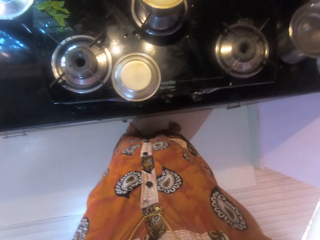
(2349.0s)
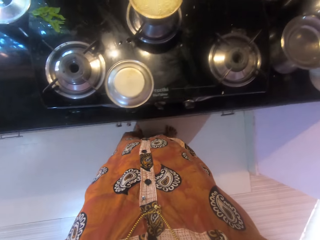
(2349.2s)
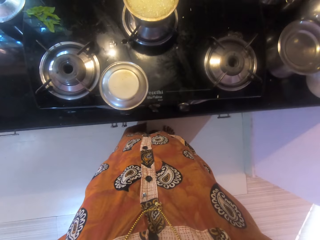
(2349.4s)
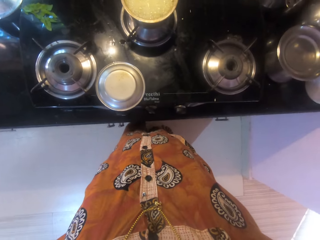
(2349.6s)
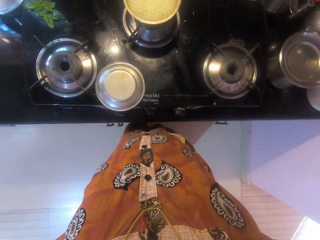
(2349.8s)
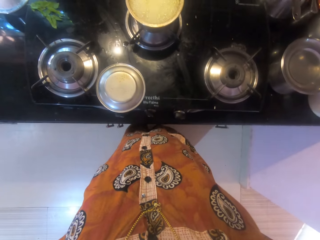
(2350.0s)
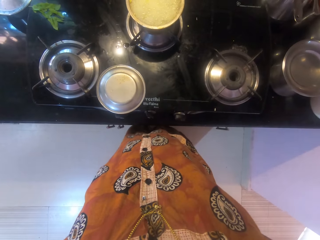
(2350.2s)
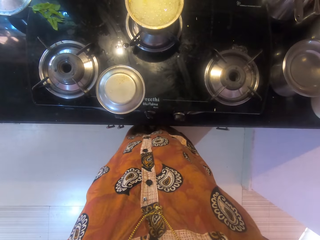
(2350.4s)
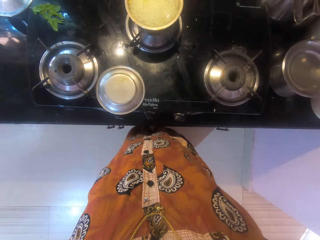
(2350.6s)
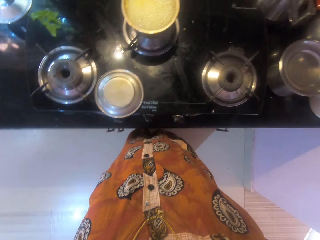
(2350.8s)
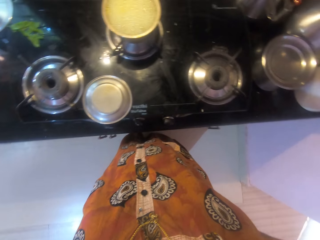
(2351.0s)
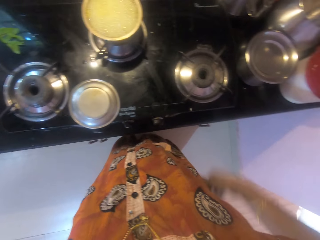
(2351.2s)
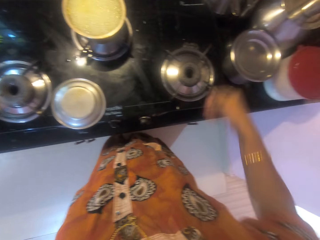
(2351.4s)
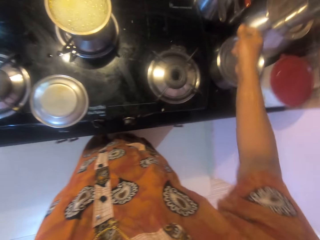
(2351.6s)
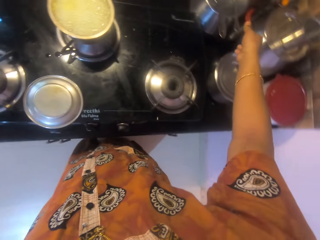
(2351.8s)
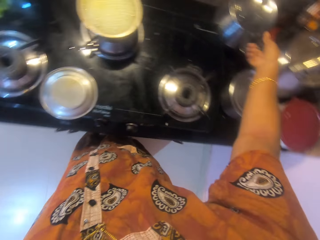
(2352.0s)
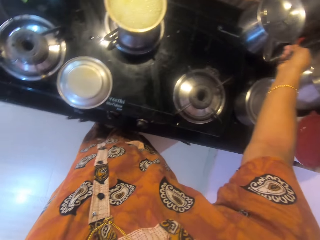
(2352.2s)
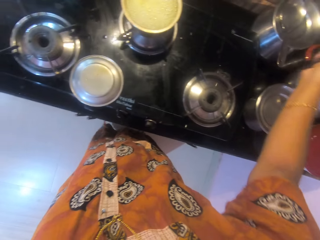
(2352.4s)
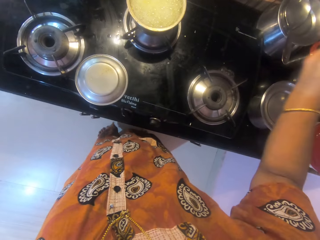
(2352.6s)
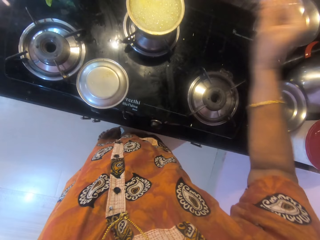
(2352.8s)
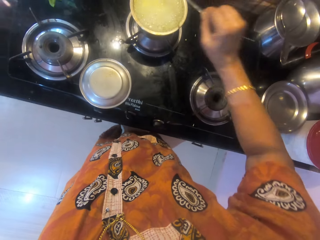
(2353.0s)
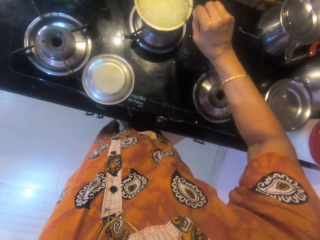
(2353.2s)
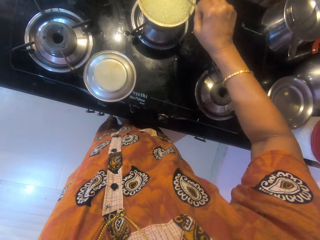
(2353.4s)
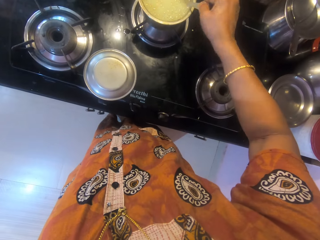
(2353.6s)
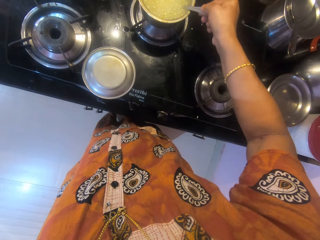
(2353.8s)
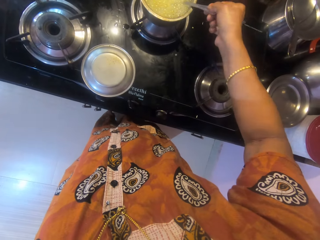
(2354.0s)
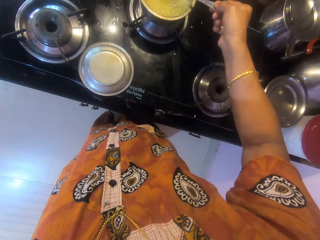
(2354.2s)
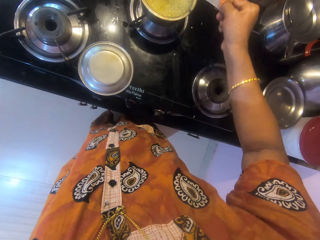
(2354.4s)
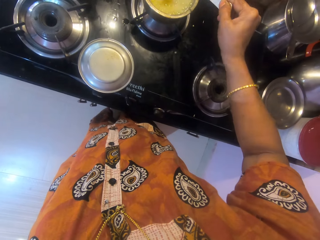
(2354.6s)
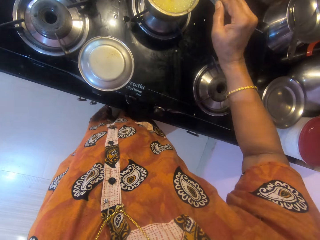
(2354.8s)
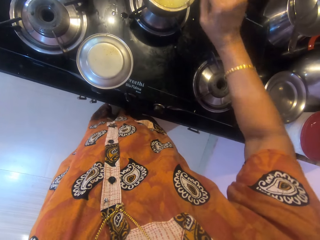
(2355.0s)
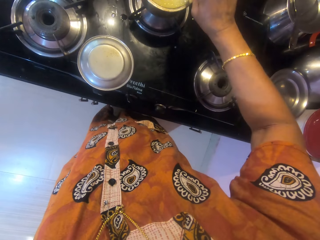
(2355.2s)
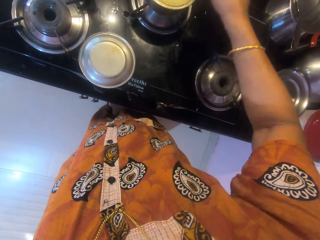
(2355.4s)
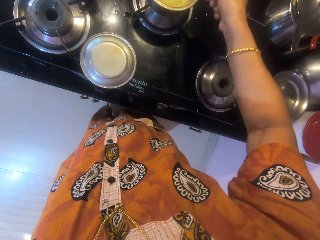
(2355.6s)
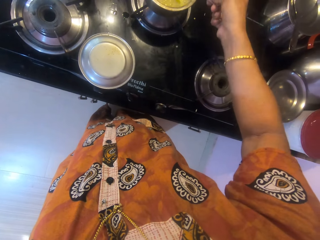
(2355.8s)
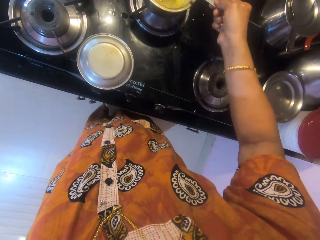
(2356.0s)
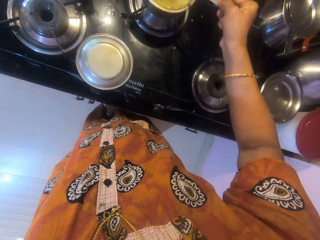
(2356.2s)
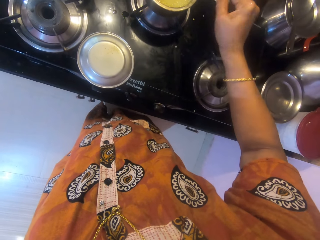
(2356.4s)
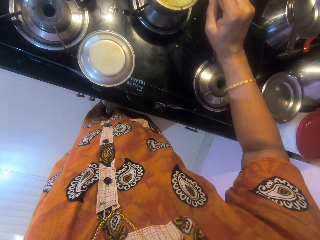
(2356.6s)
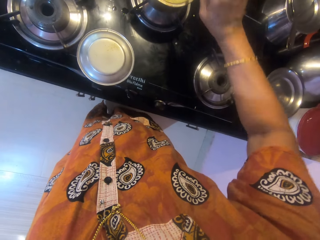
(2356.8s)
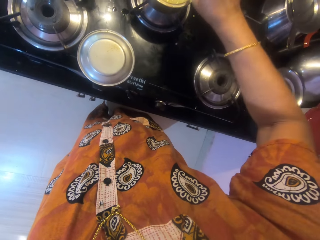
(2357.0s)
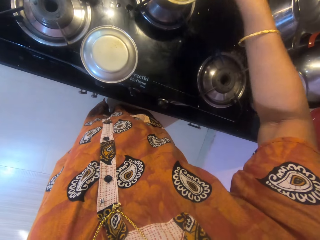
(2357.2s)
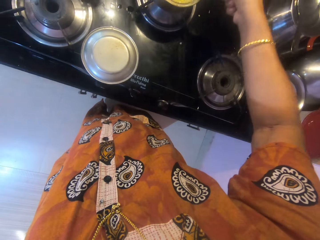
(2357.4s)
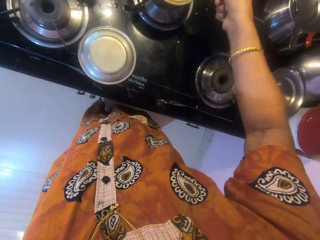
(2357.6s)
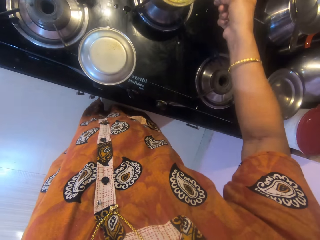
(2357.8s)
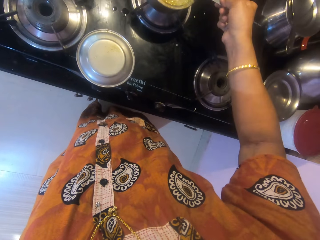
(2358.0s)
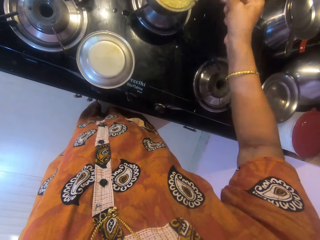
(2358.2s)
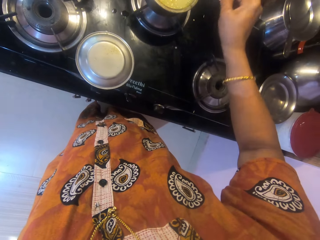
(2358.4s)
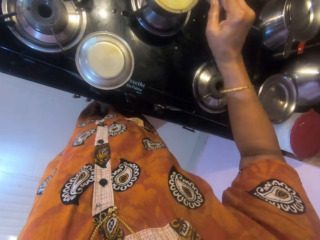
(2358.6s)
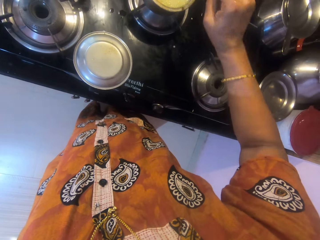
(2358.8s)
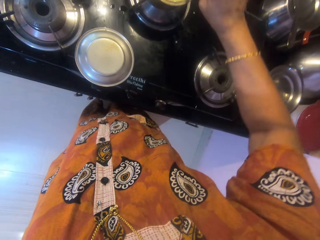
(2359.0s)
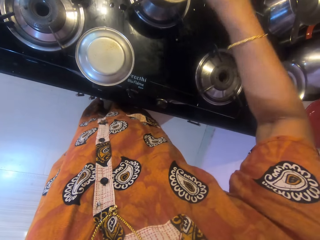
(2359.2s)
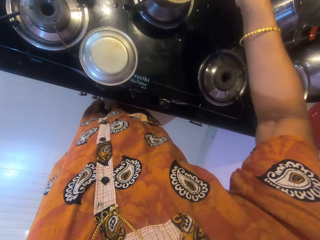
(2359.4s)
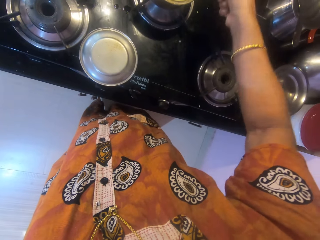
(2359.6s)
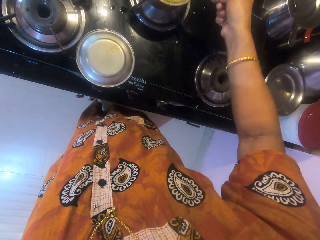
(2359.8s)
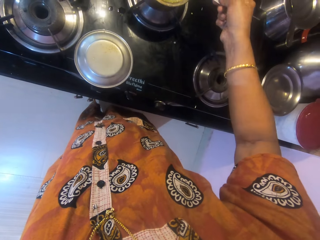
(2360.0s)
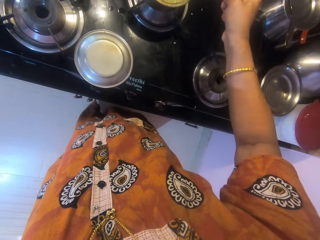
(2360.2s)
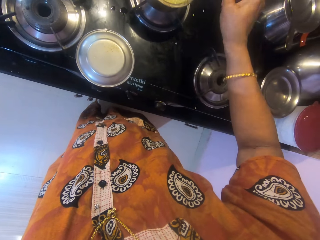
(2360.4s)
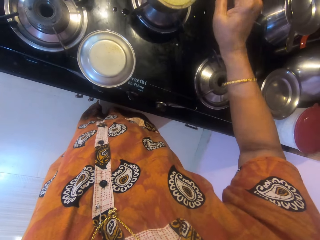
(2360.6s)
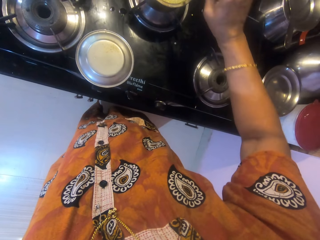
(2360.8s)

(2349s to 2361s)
The camera wearer picks the spoon from the top of the other pot with her right hand. She stirs the content of the pot with her right hand.

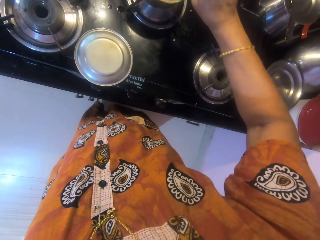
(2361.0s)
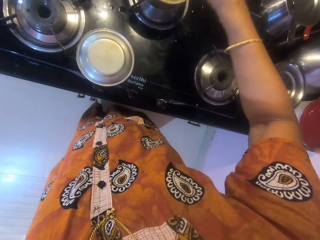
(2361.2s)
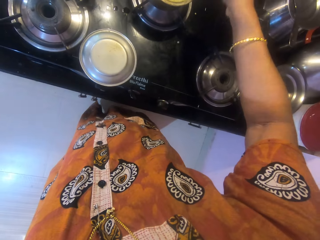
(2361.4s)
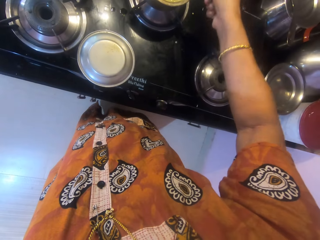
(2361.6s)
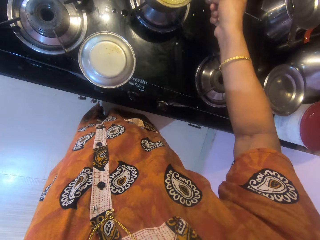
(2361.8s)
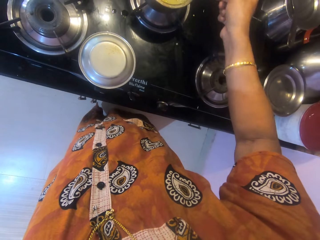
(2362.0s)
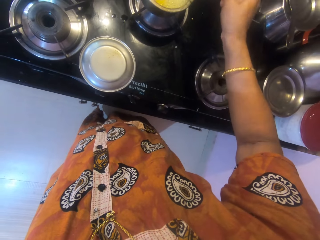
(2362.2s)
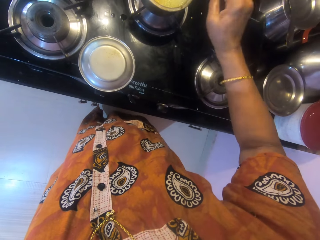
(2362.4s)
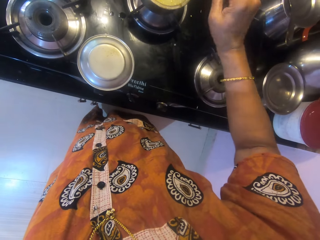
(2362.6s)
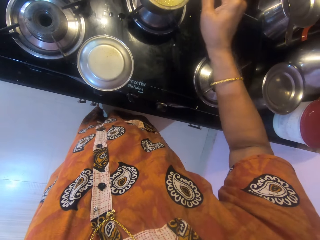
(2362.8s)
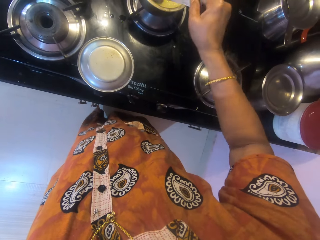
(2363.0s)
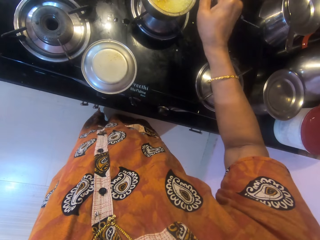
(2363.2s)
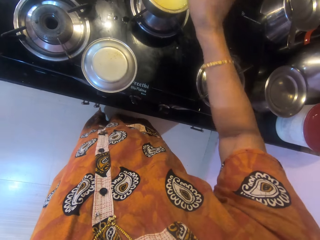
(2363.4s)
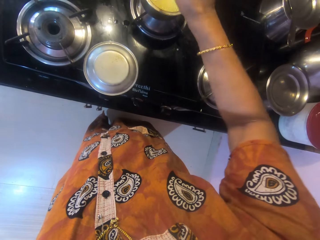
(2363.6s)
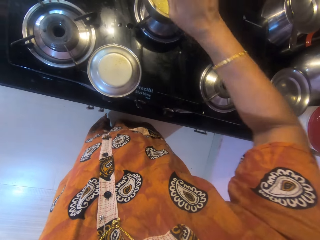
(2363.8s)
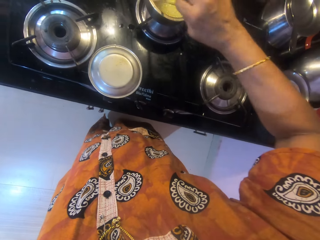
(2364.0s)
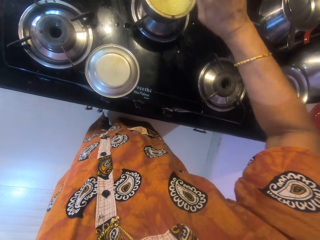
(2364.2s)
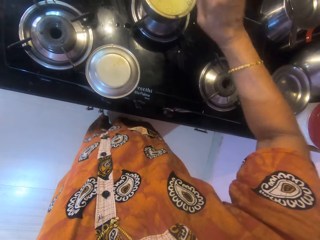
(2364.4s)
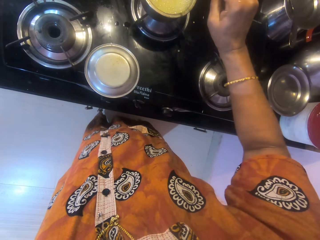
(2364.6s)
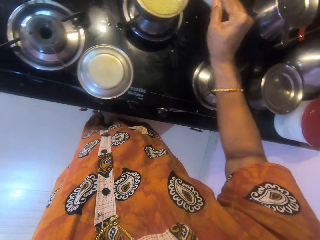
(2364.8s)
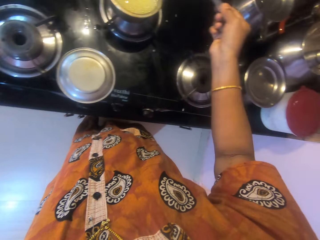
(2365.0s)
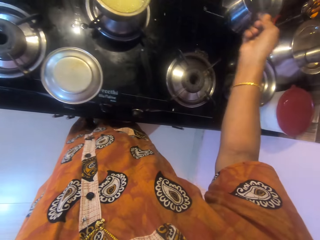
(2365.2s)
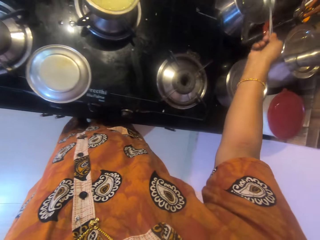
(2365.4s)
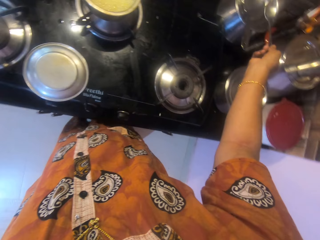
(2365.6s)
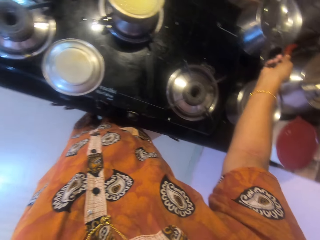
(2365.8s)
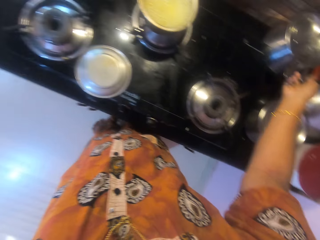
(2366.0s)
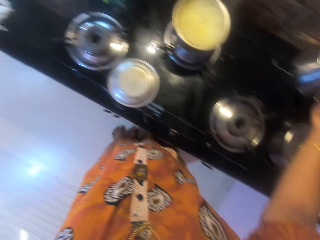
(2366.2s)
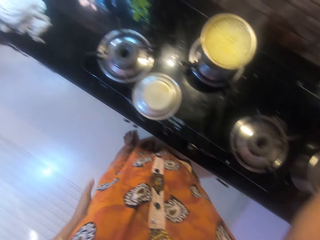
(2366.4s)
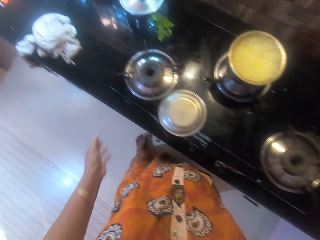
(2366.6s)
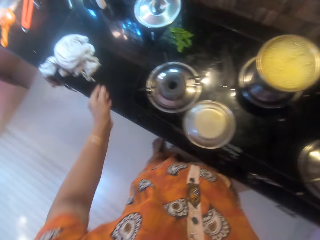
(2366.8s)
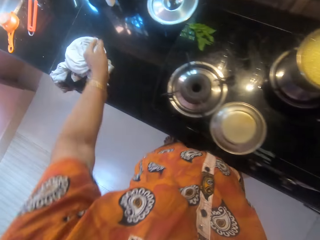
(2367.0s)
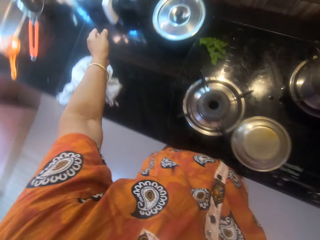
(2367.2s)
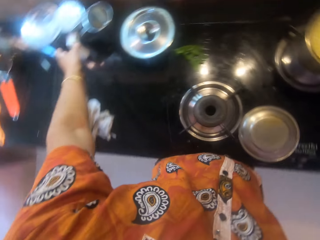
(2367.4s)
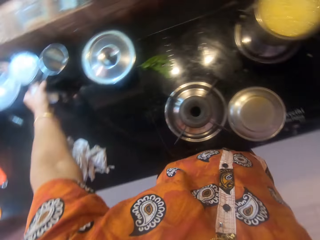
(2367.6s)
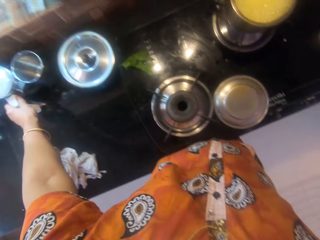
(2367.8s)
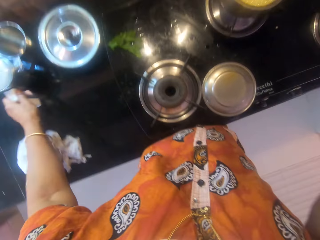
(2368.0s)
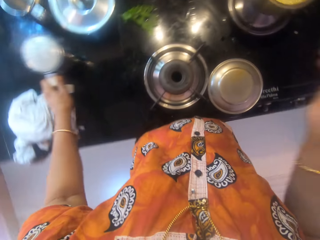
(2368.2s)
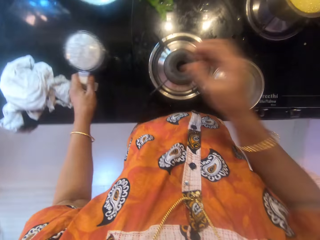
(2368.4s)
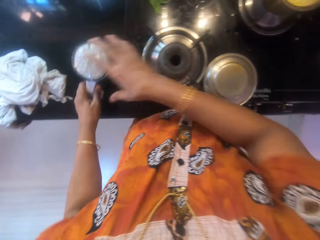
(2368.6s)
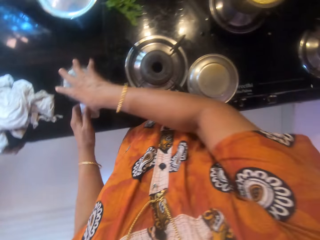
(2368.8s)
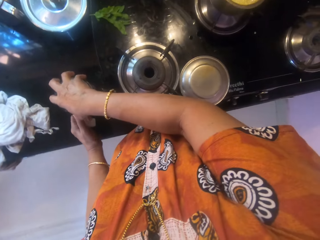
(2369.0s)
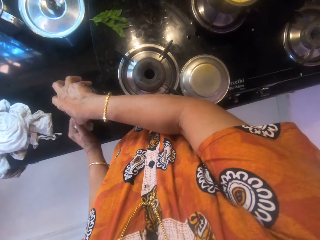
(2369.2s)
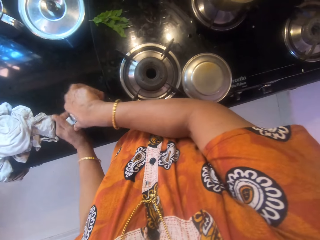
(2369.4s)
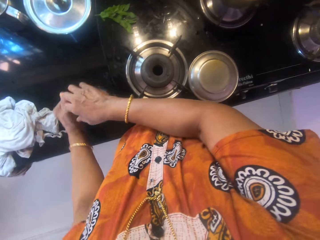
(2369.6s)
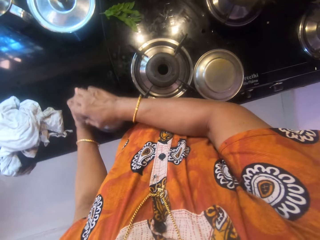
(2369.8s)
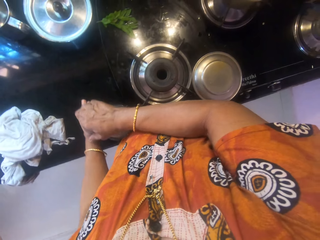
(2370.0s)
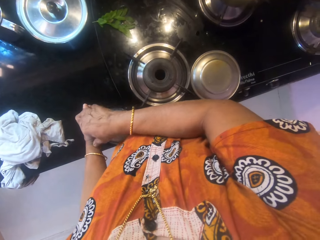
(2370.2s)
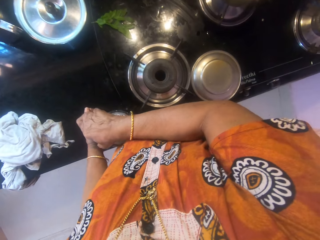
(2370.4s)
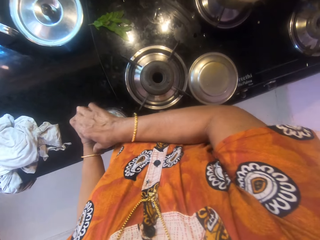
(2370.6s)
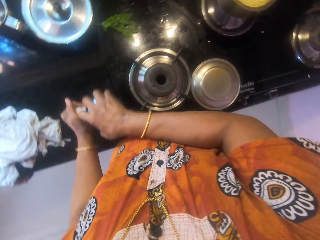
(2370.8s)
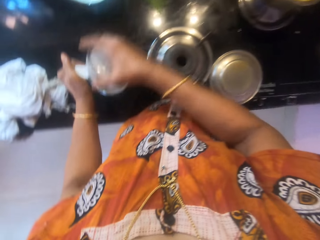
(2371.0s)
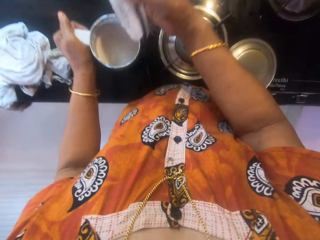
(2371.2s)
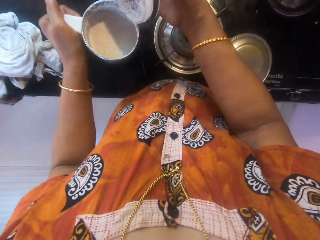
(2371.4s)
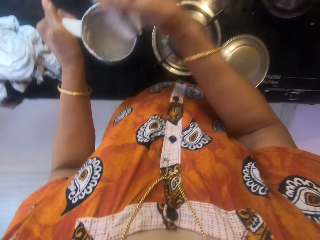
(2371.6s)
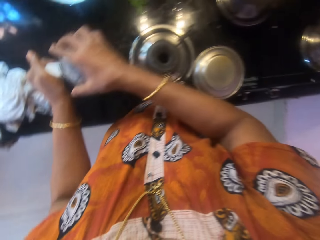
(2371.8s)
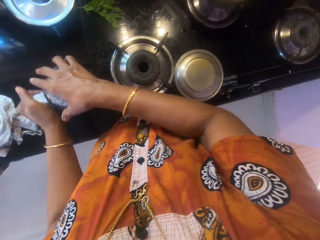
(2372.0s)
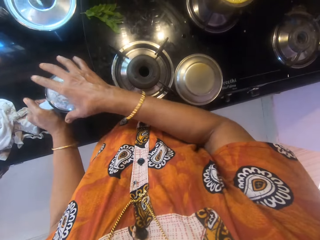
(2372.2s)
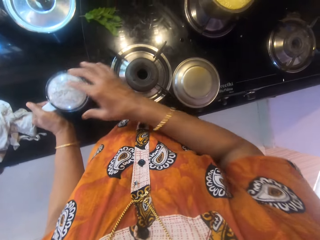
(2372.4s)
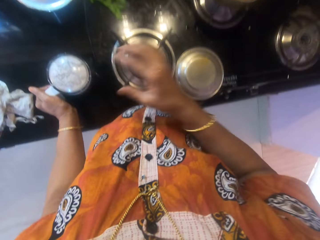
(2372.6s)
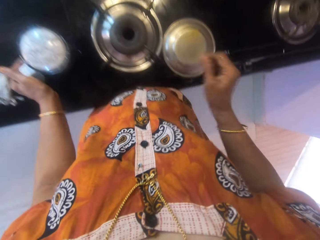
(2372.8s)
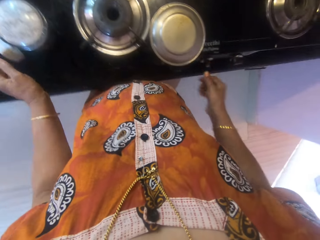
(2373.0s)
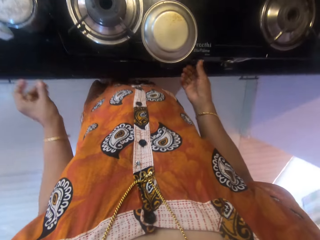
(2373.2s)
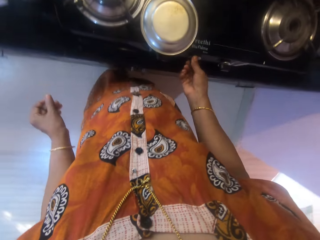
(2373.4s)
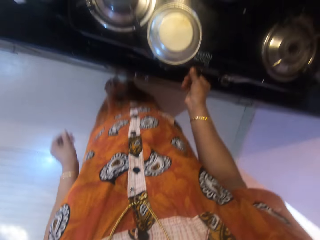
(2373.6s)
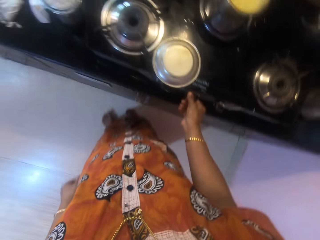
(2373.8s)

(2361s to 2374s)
The camera wearer drops the spoon on the other pot. She moves the other container or mug on the counter with her left hand. She picks the mug. She opens the container with her right hand. She lifts the container from the counter with her left hand. She closes the container. She drops the container on the counter with her left hand. She operates the cooker with her right hand.
